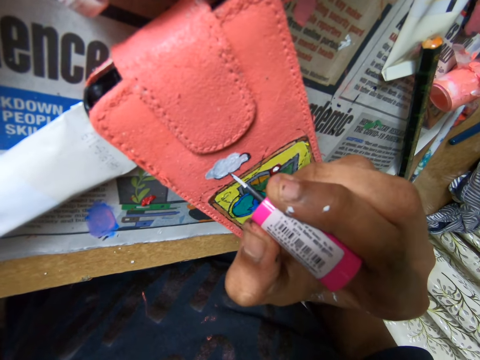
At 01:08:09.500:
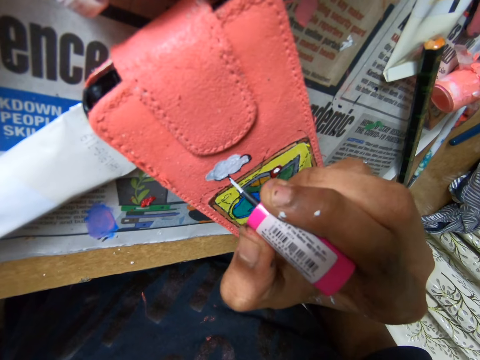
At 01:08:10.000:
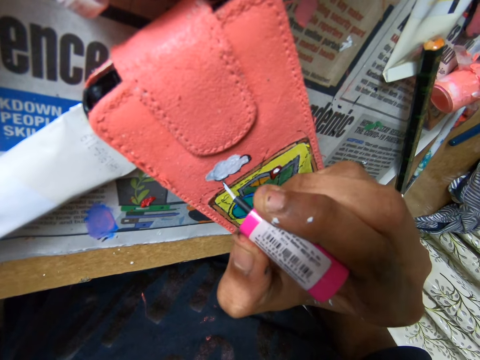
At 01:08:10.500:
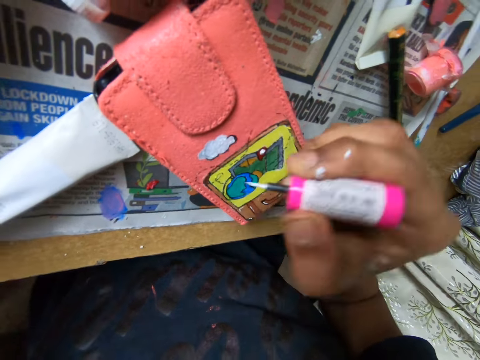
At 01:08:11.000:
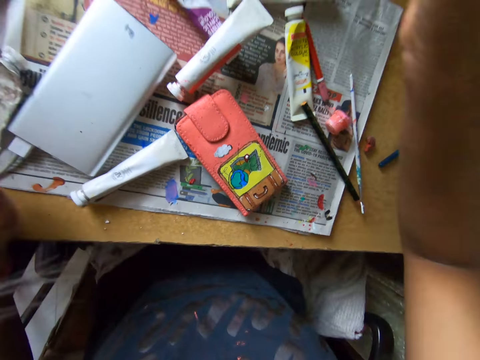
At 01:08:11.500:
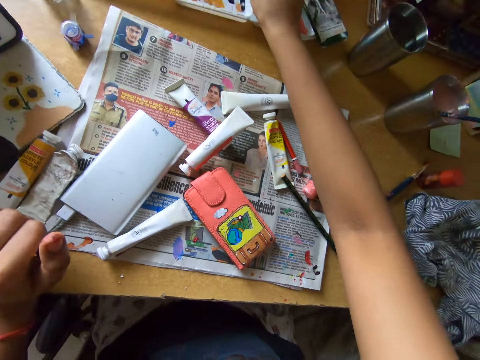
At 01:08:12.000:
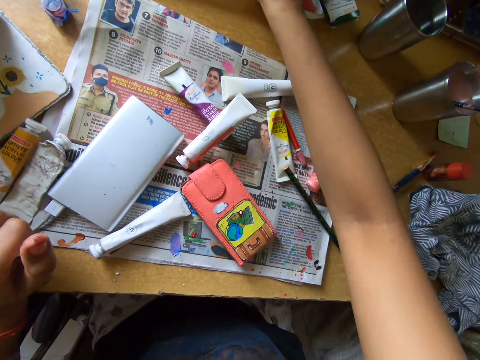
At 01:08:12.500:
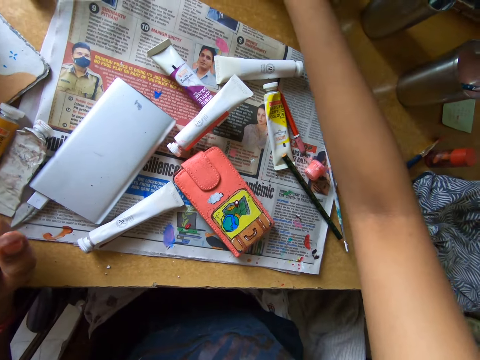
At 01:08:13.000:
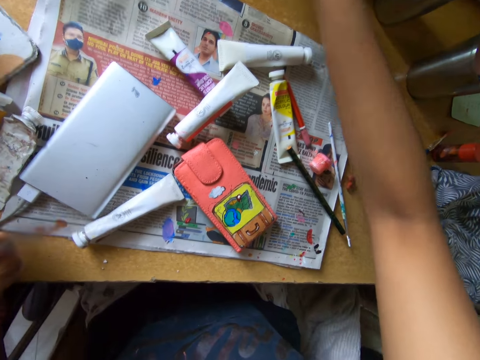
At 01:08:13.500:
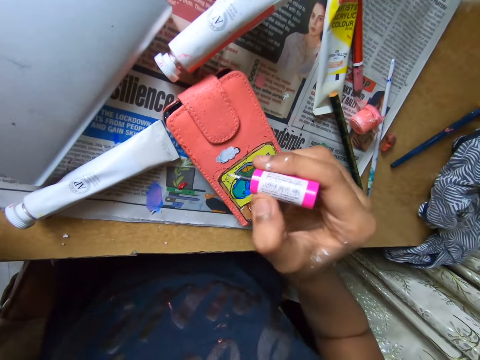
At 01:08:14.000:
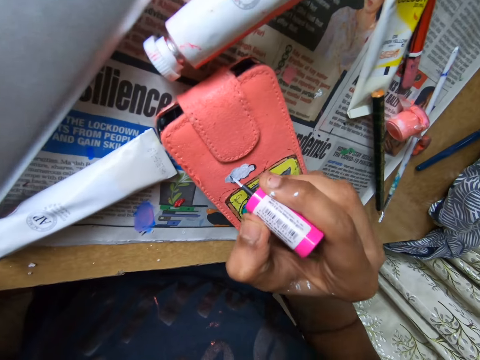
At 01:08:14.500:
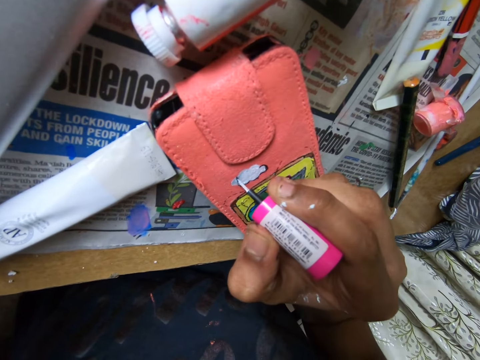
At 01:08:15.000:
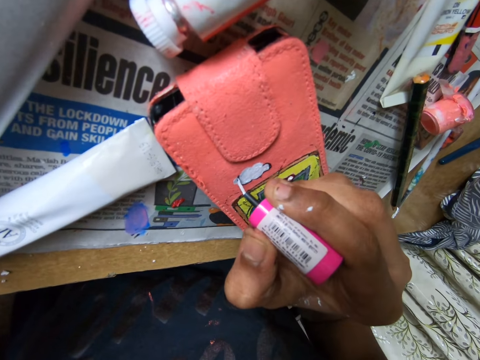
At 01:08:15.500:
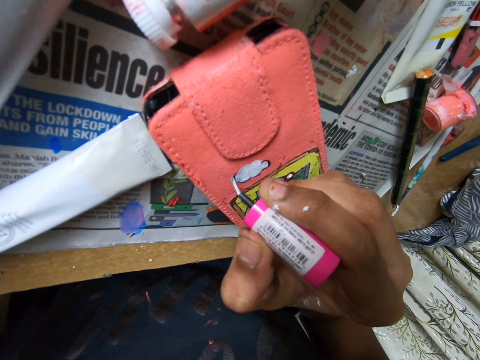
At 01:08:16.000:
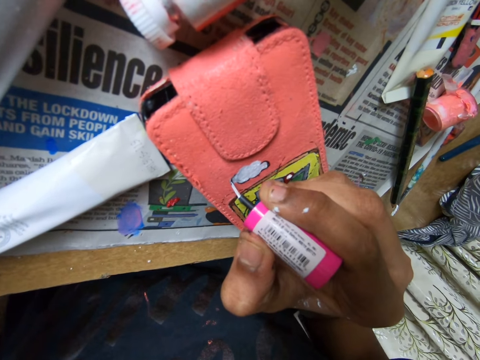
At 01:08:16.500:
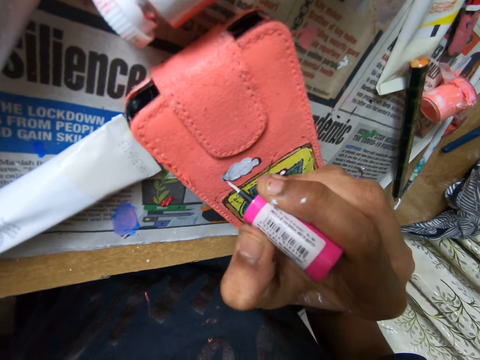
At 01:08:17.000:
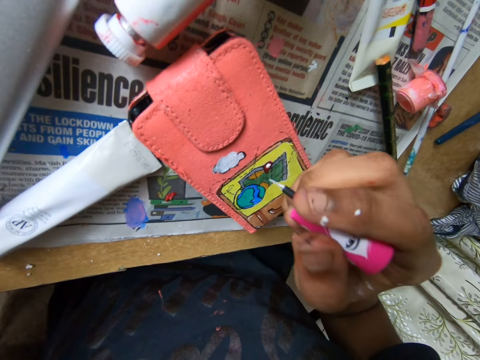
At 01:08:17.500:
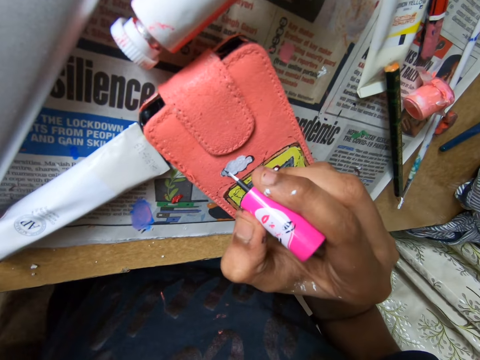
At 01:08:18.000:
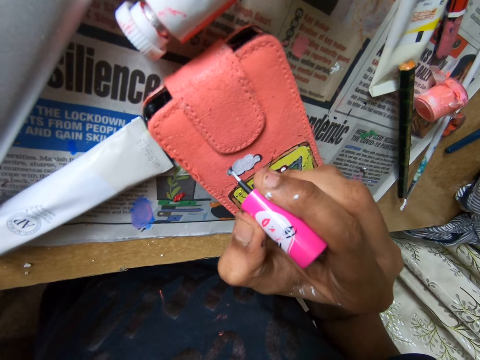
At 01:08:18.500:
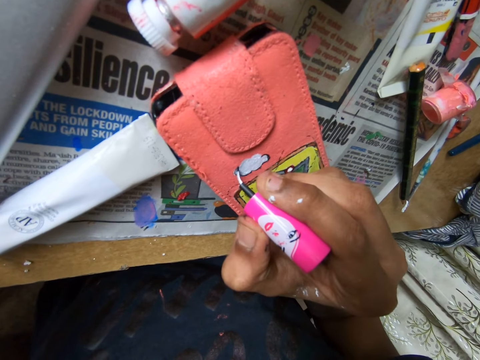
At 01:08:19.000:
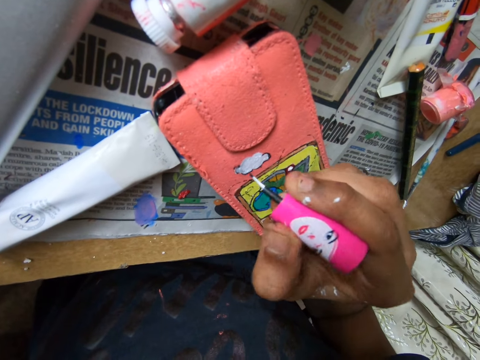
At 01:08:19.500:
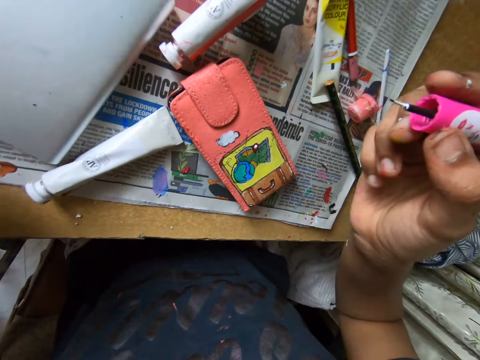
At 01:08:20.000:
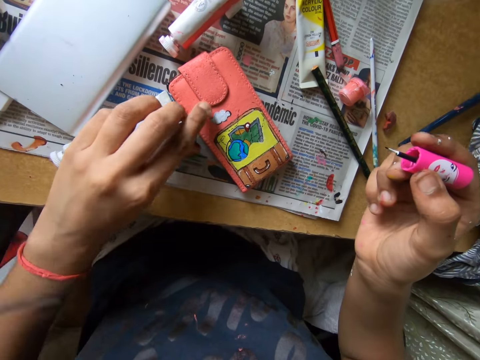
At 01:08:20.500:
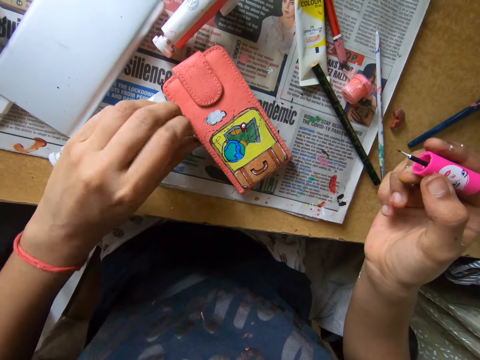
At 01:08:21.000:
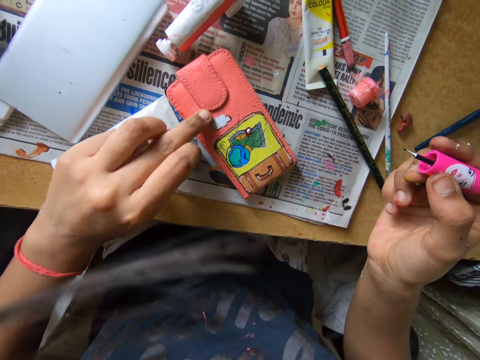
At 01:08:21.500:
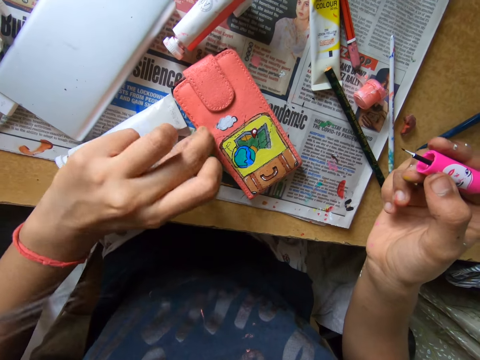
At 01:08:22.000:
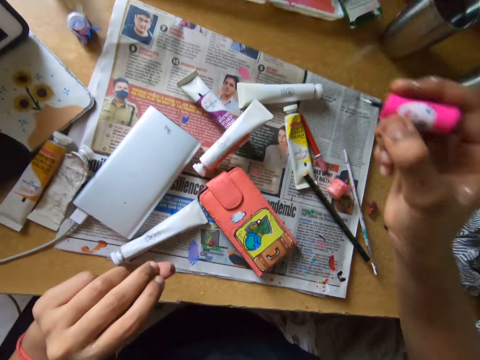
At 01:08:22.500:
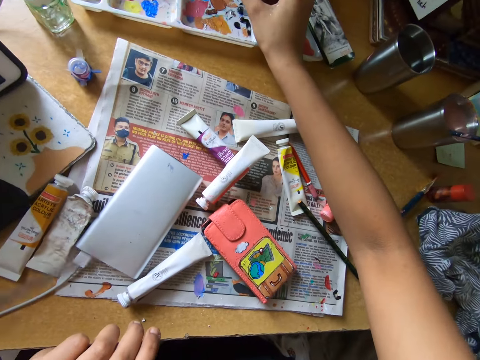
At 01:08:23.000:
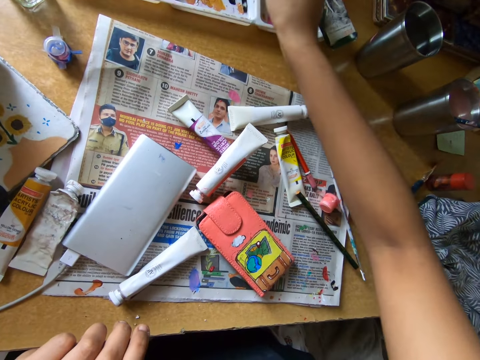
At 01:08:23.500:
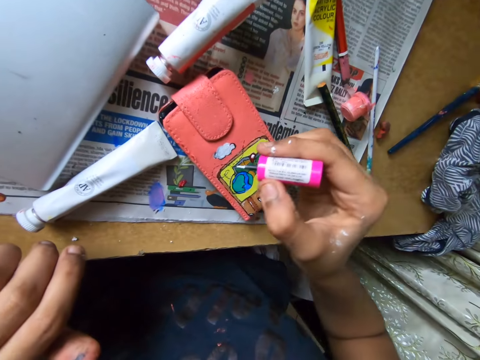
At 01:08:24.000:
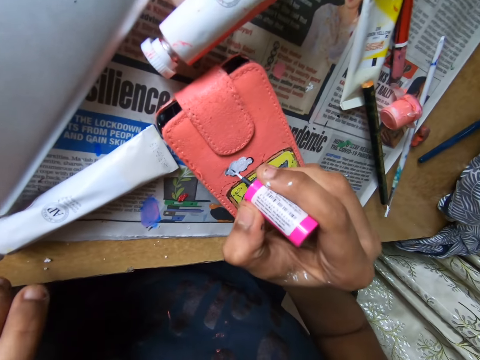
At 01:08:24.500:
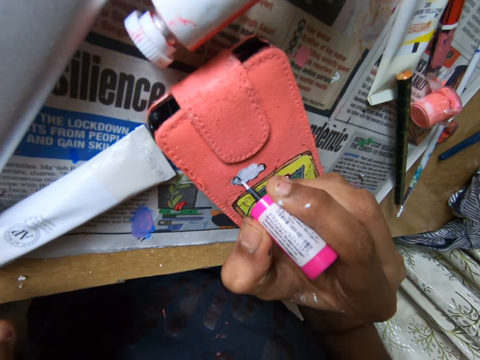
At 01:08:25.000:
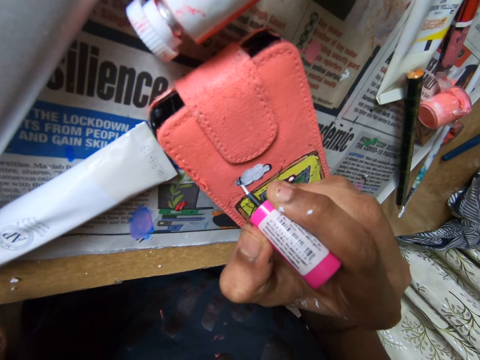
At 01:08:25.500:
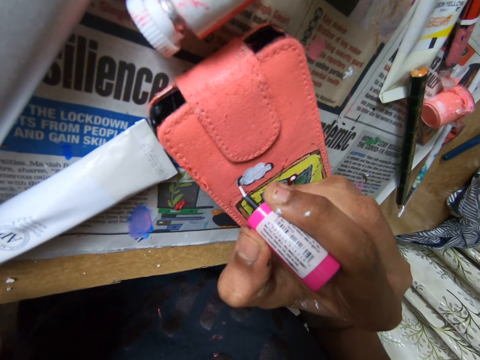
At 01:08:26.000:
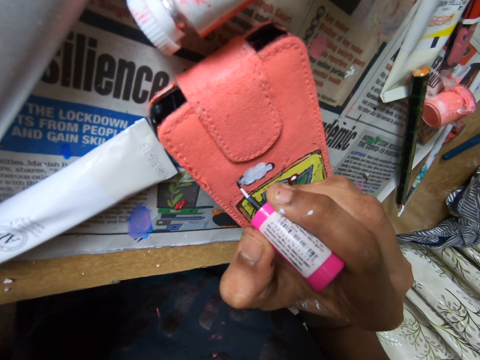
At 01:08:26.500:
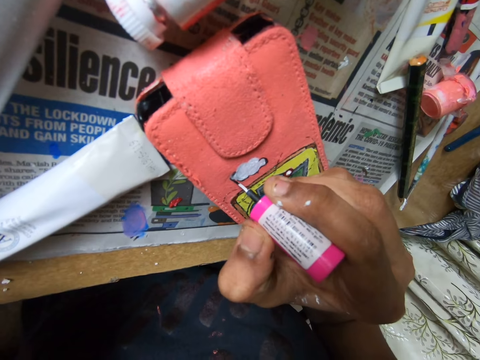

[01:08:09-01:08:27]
The camera wearer dips a pink paint brush or paint marker into a paint tray on the table with his right hand. They rub the paint marker on the paint tray. They paint the pouch on the table with the pink color brush. They clean the pouch with her left hand. They dip the pink paint brush into the paint tray on the table with his right hand. They rub the paint marker on the paint tray. They paint the pouch on the table with the pink color brush.

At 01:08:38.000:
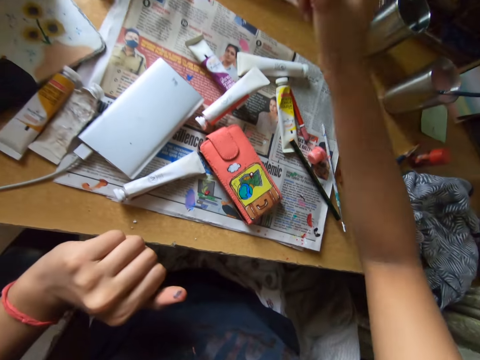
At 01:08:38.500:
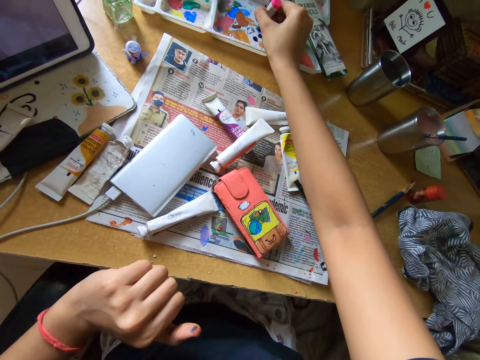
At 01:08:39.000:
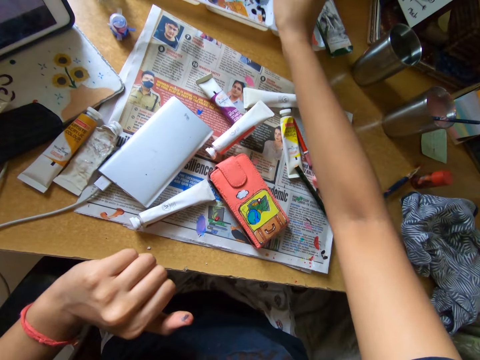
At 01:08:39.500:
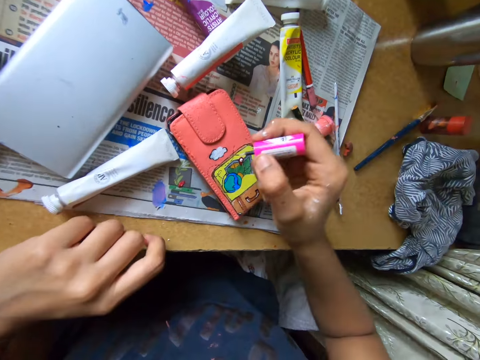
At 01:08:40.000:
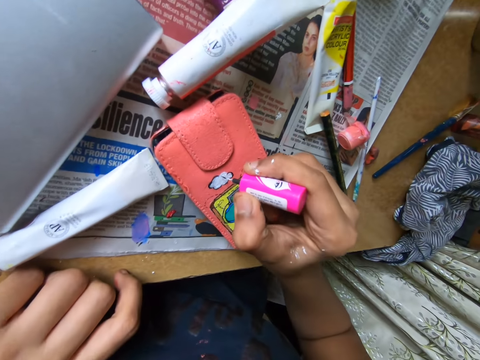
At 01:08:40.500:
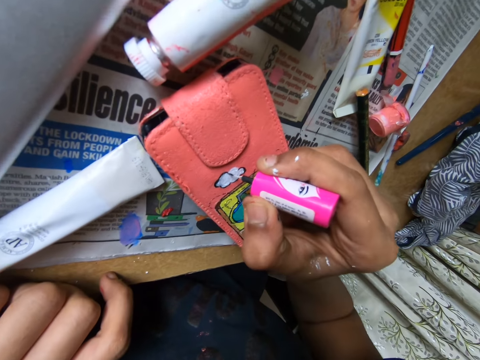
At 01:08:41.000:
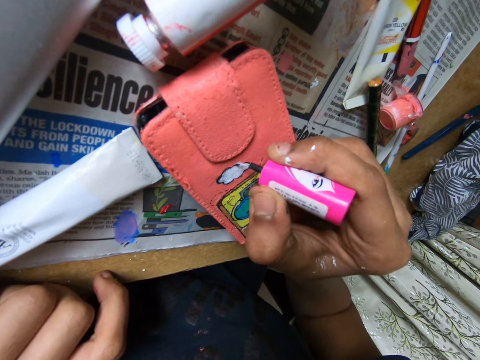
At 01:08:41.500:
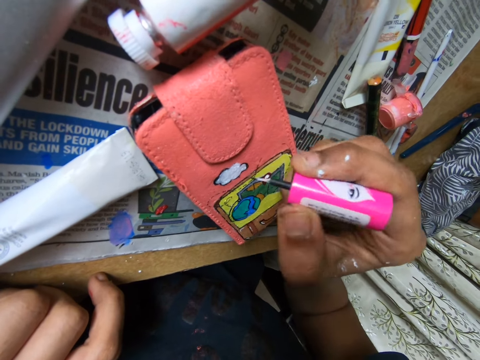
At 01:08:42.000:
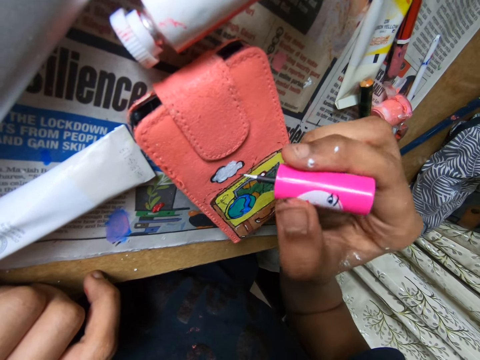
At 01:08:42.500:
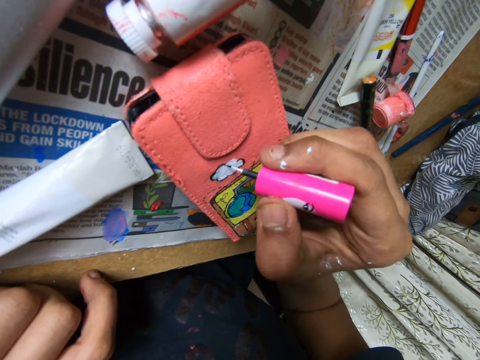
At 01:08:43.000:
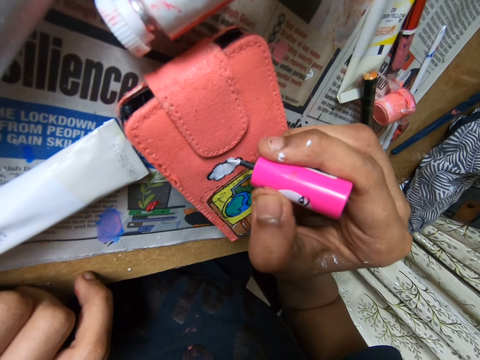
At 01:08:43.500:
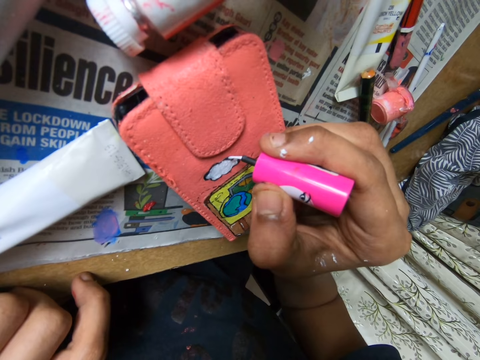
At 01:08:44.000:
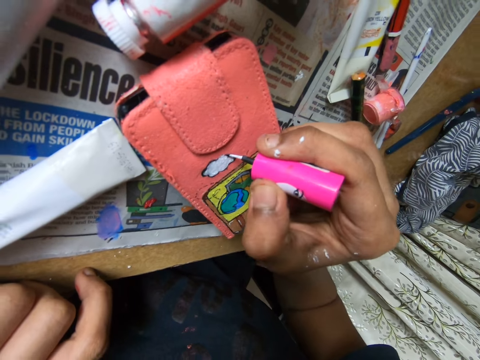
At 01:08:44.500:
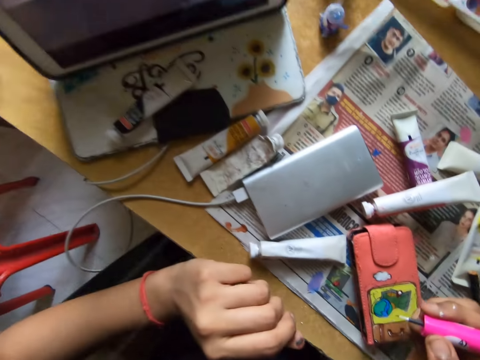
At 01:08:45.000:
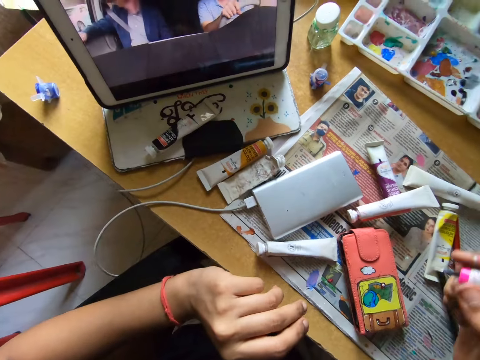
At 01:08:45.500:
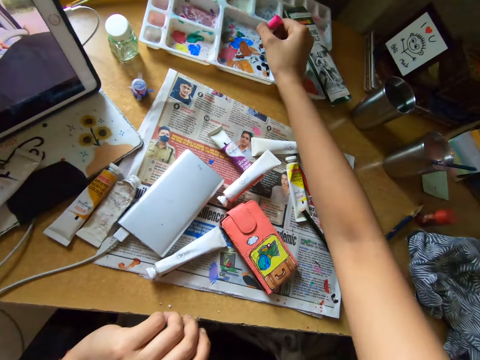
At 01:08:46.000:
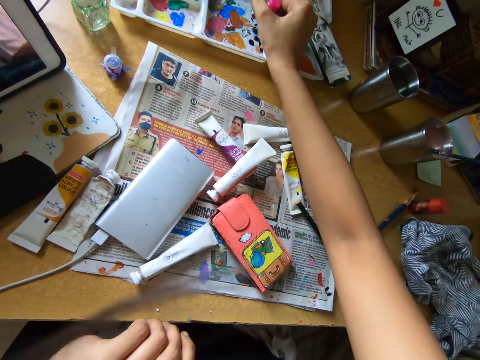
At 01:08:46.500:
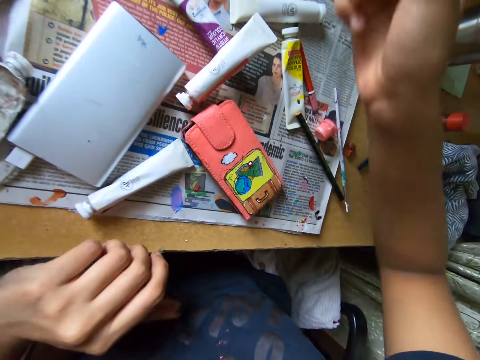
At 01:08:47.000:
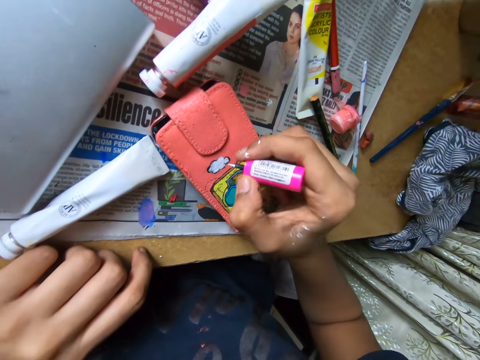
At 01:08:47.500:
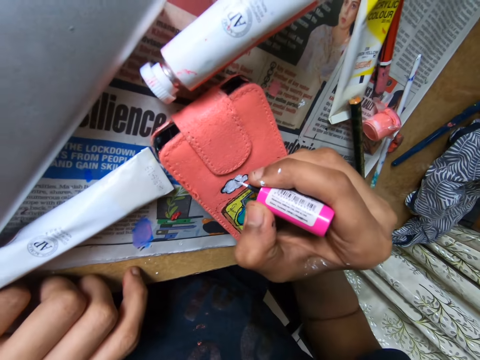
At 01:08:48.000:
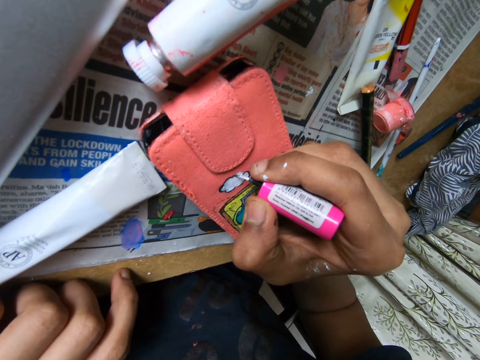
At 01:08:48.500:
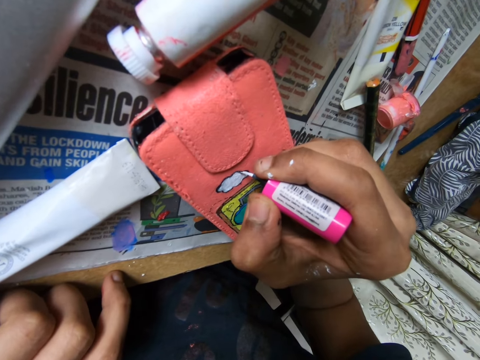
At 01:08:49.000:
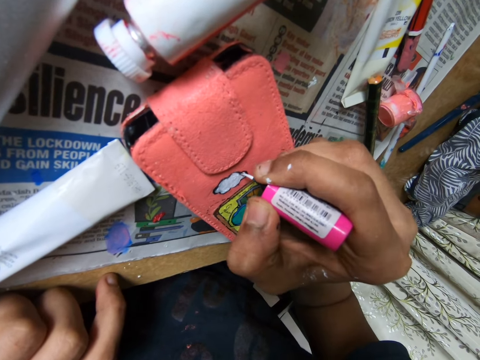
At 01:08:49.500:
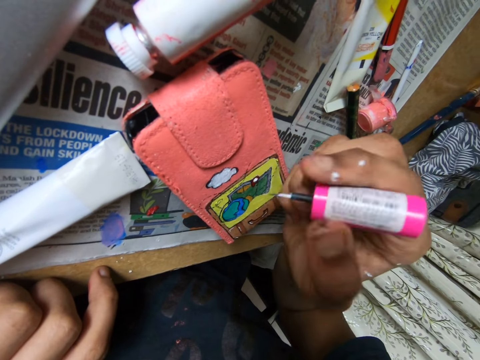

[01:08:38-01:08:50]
The camera wearer rubs a paint marker on a paint tray. He dips a pink paint brush into the paint tray on the table with his right hand. He paints the pouch on the table with the pink color brush. He watches on a tablet. He dips the pink paint brush into the paint tray on the table with his right hand. He rubs the paint marker on the paint tray. He paints the pouch on the table with the pink color brush.
